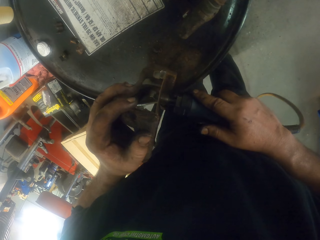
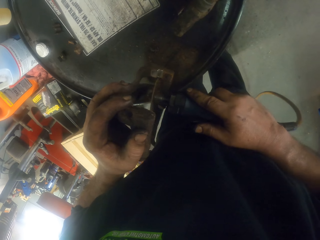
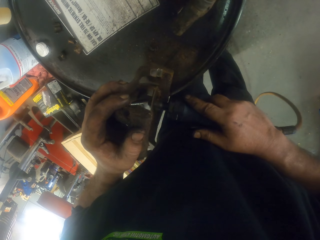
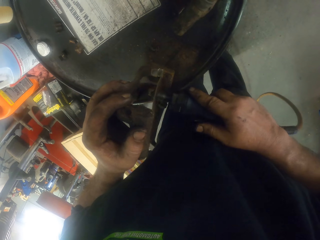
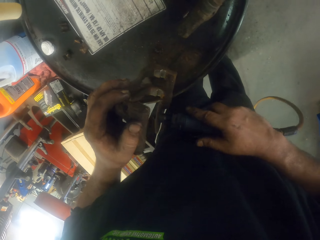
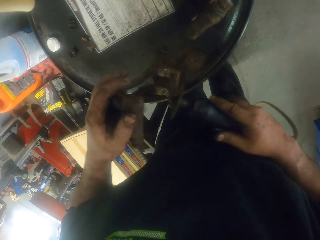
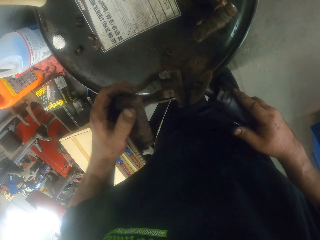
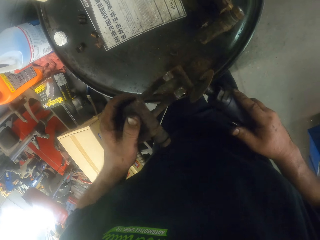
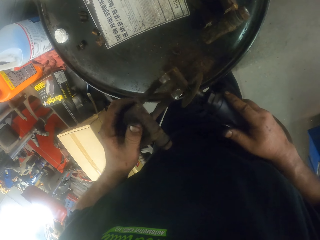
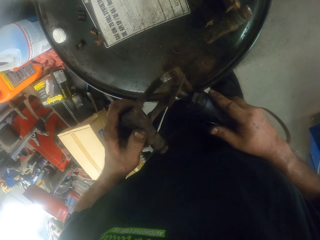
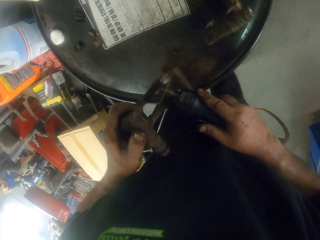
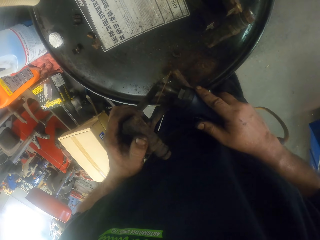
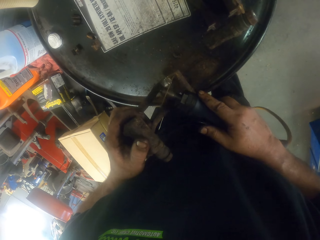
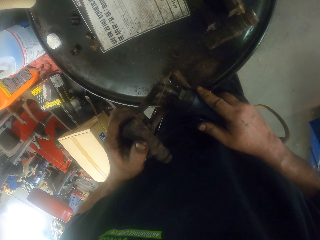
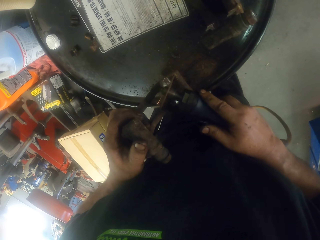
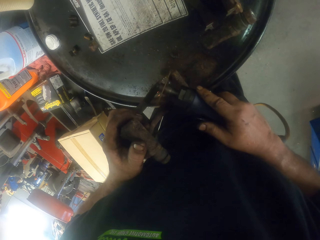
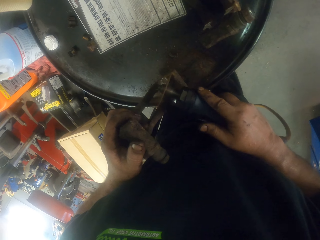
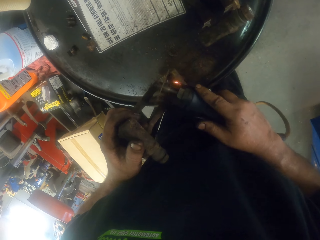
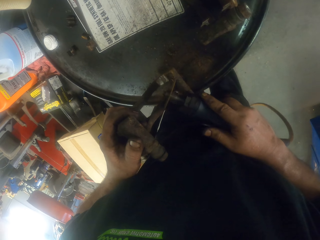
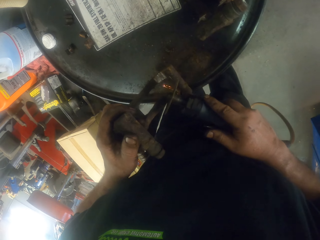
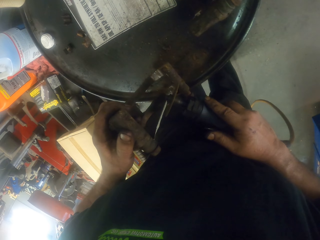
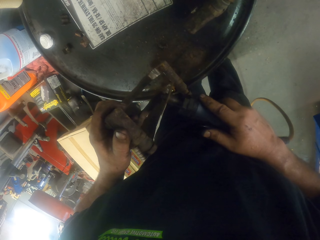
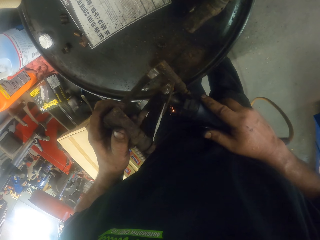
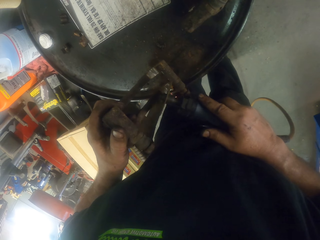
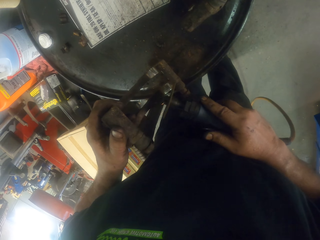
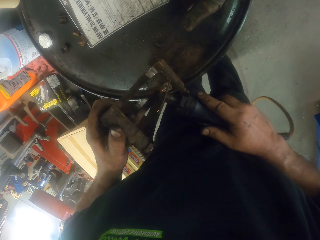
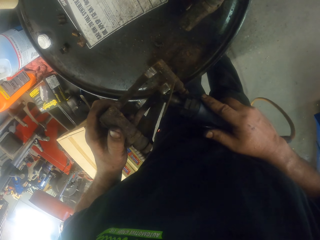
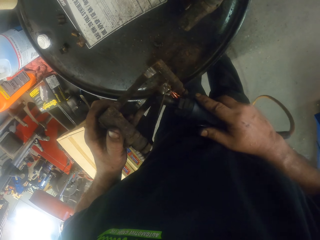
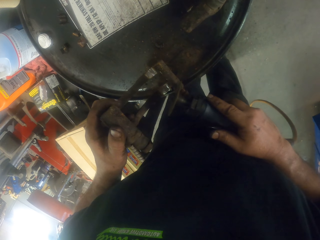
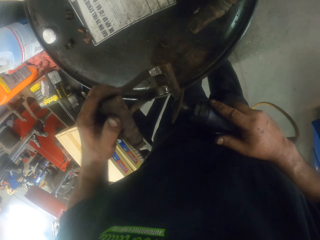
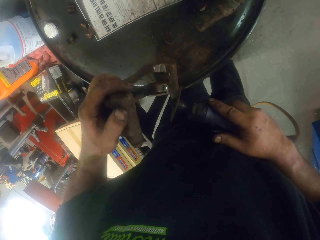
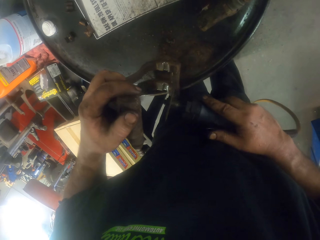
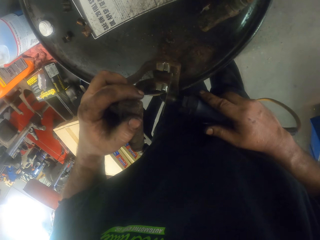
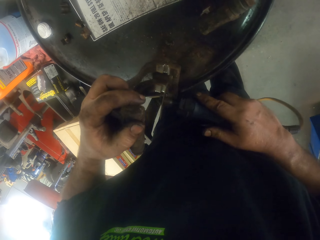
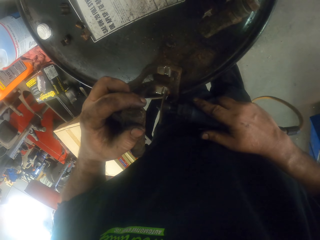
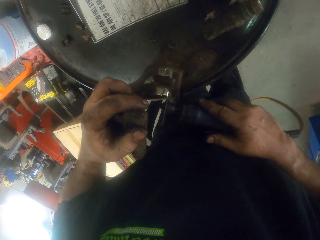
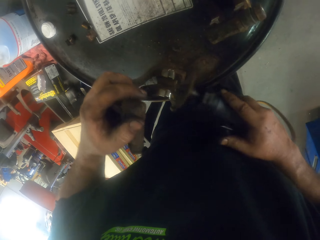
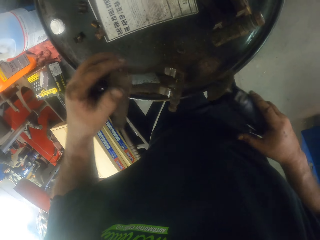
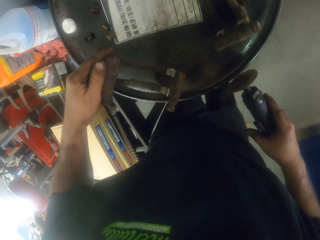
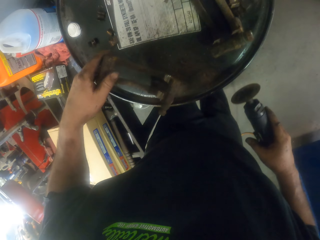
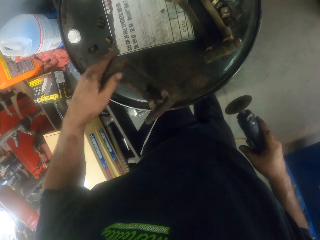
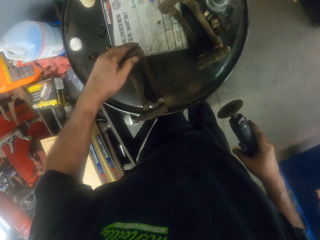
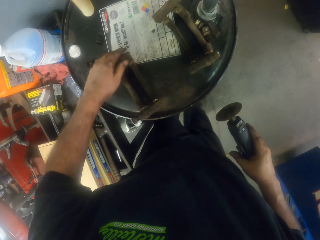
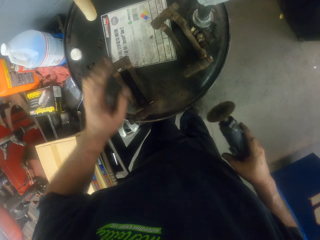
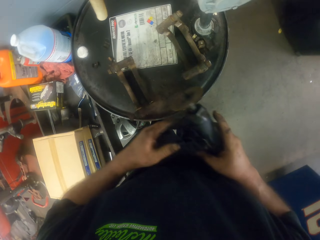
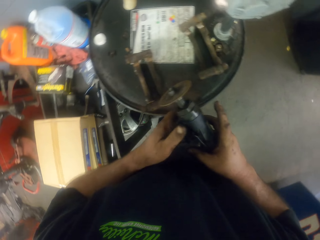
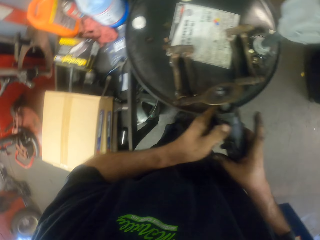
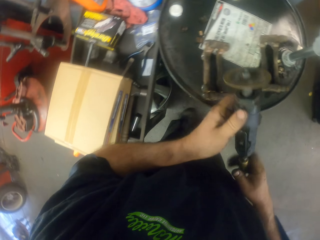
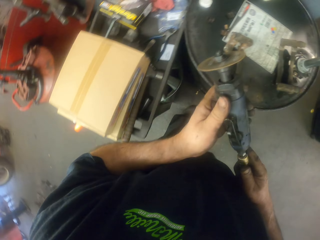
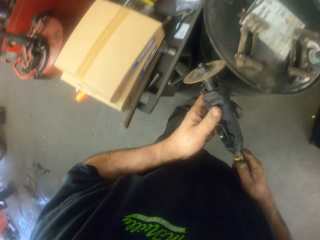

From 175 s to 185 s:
The camera wearer turns the metal structure. They grind the metal. They turn the metal structure. They grind the metal. They put the metal down.

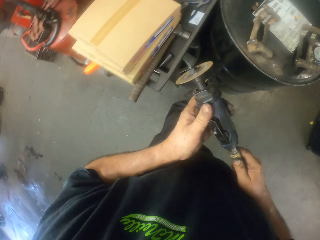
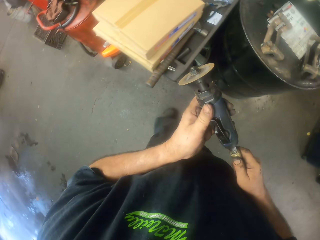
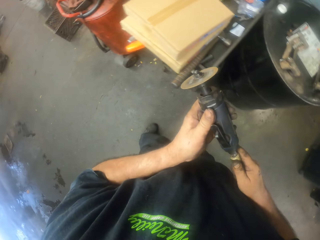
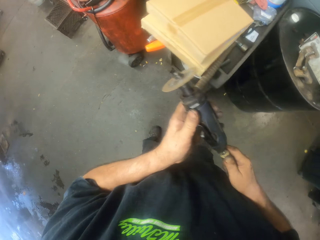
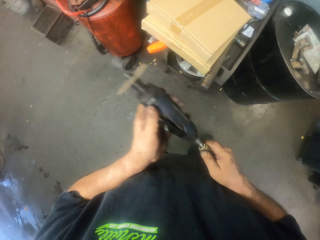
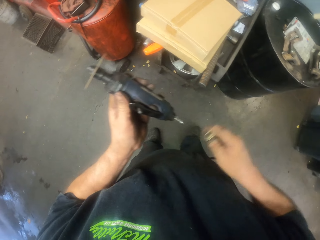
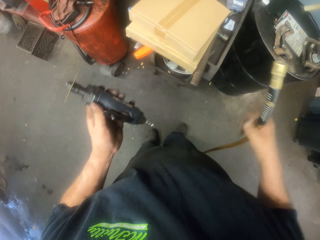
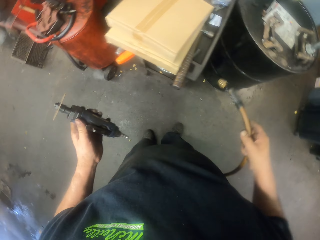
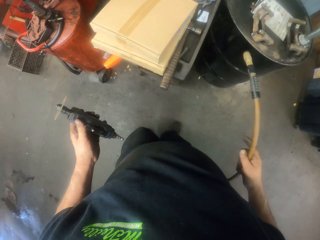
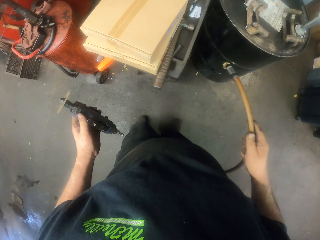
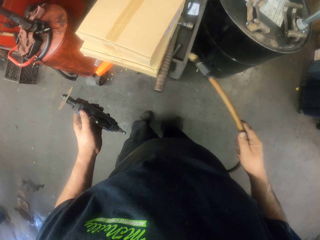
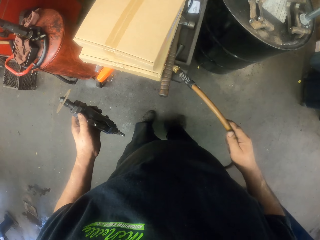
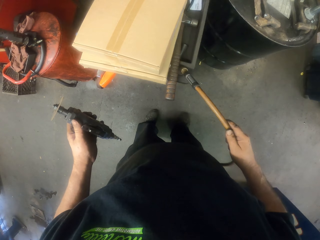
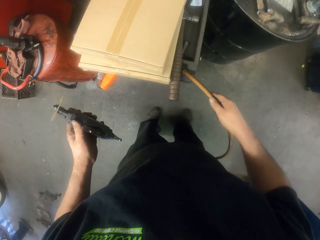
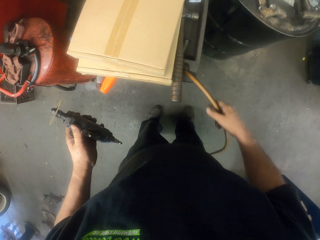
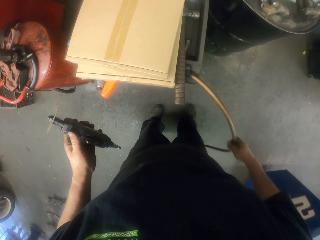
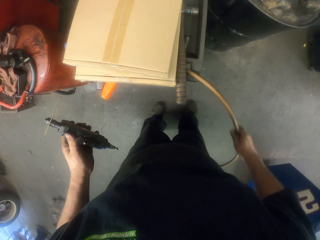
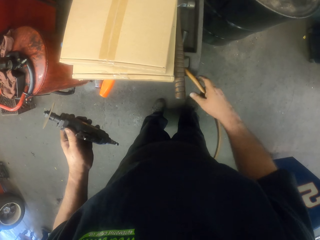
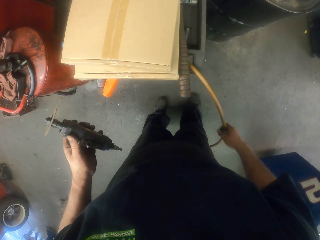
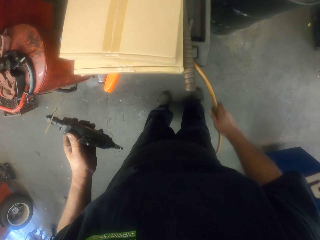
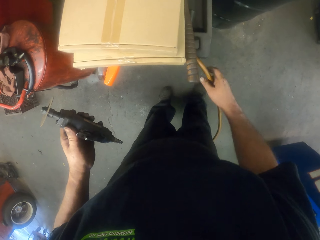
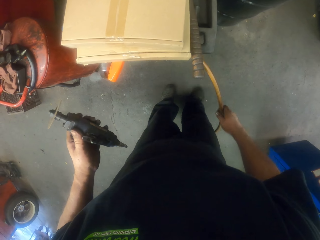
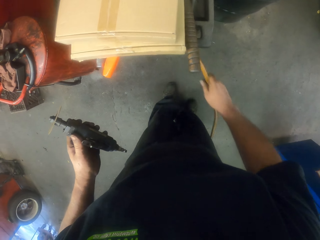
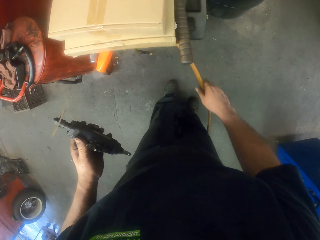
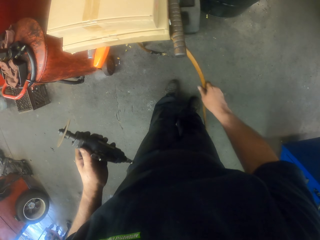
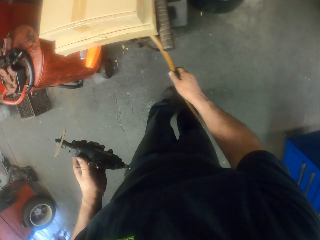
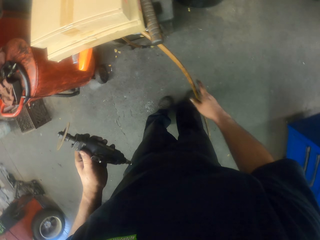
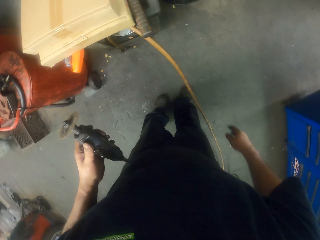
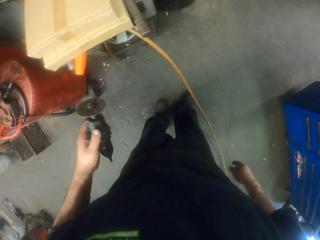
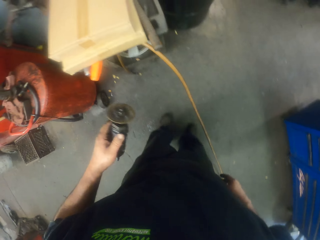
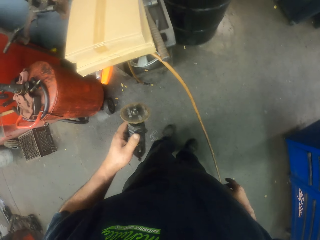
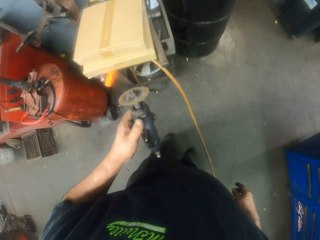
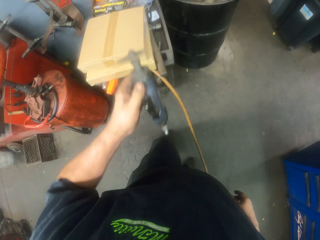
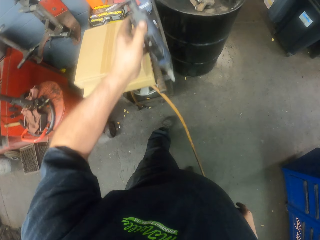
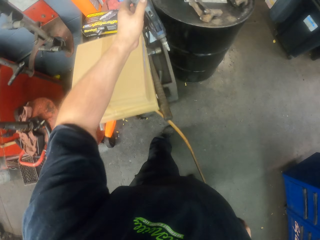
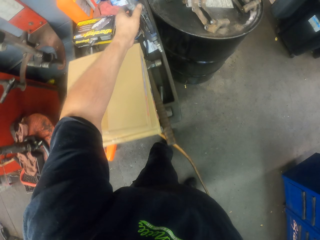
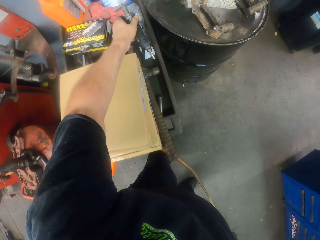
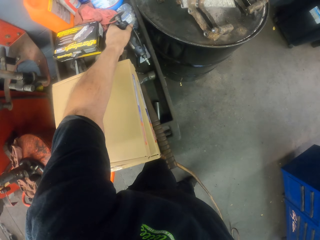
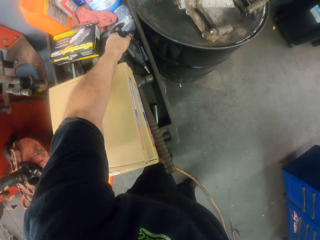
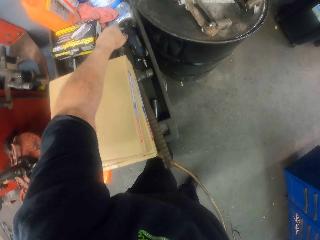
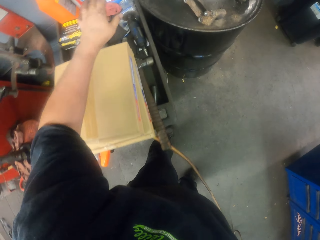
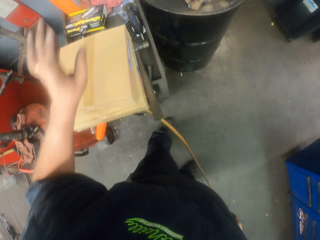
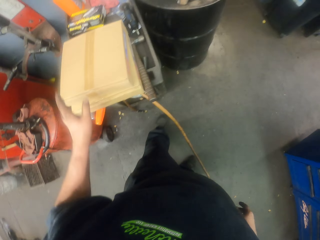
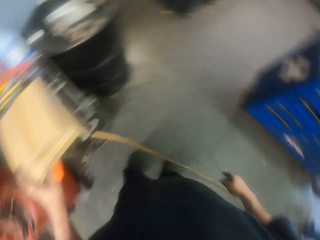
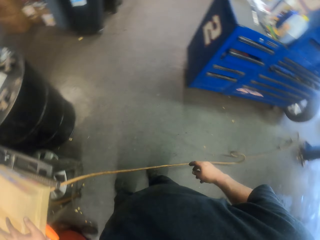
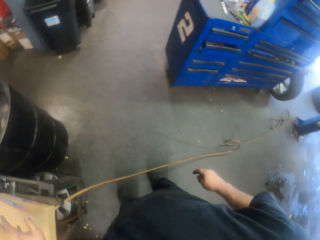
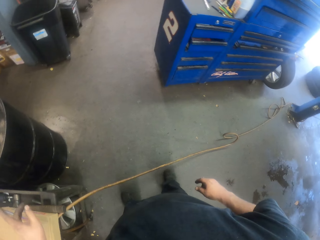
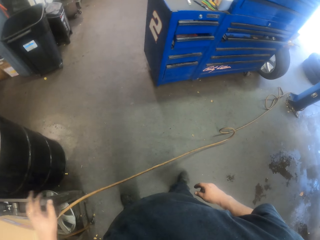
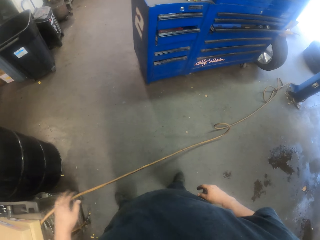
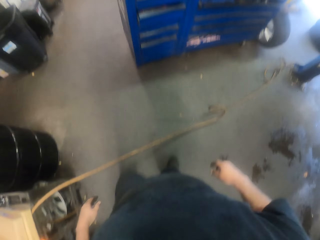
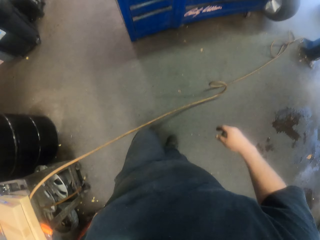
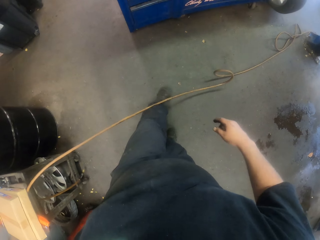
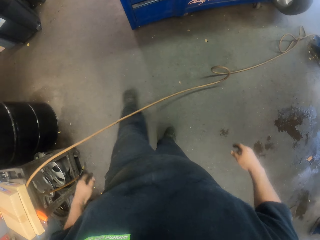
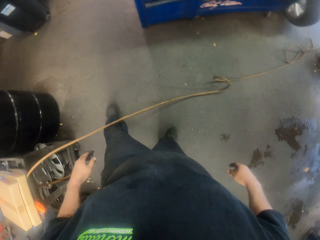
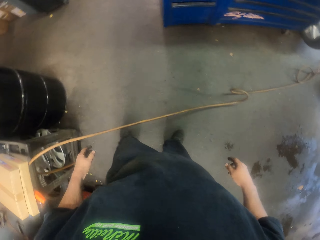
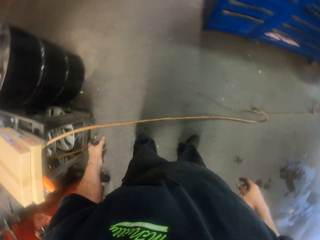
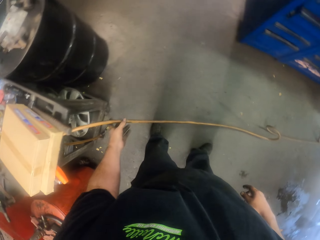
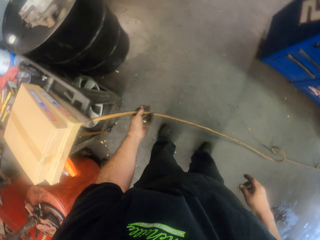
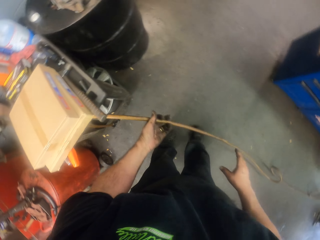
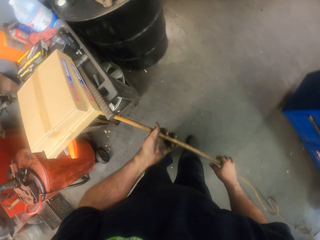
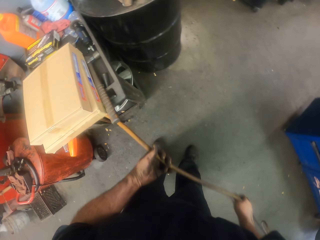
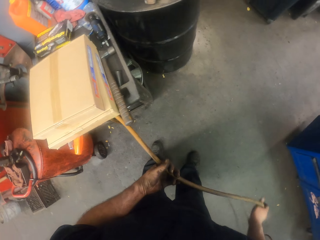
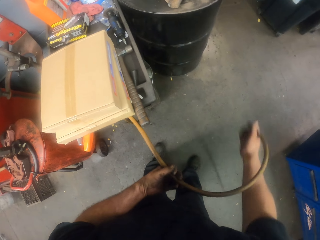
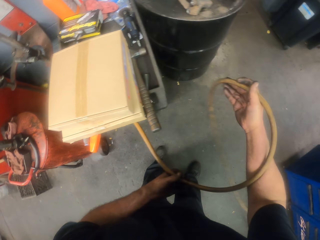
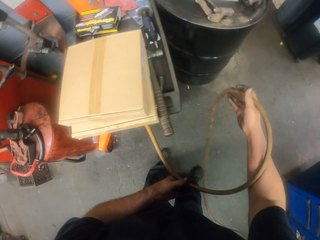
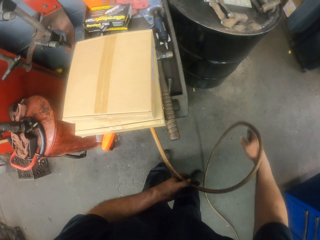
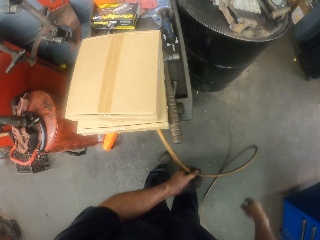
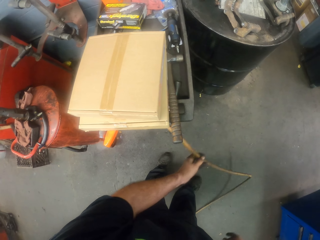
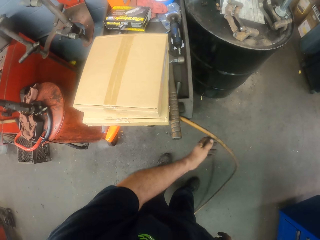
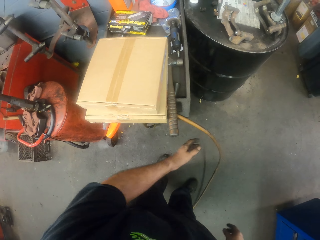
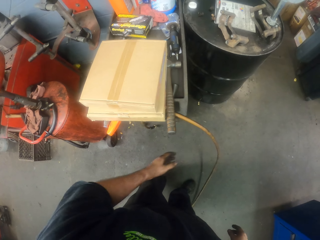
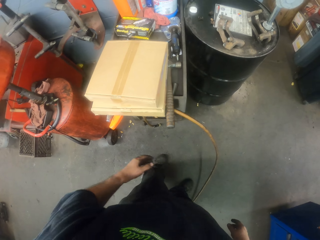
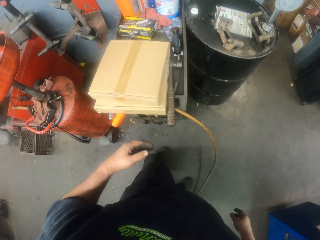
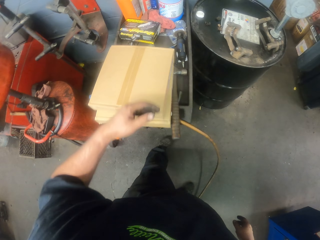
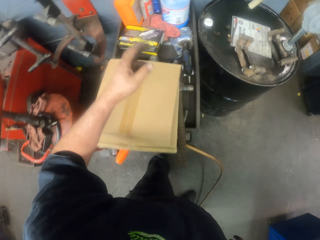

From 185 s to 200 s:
The camera wearer disconnects the wire or cable from the steel cutter. He puts the wire aside. He moves the pipe with the hand. He puts the steel cutter on the table. He moves his hand. He moves the leg on the cable. He folds the cable.
